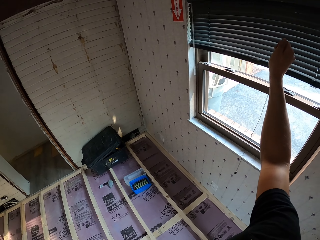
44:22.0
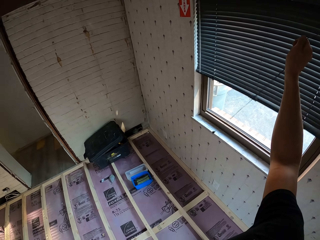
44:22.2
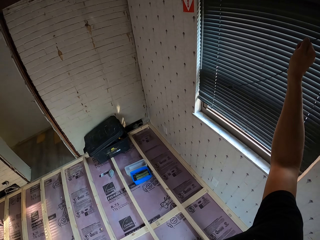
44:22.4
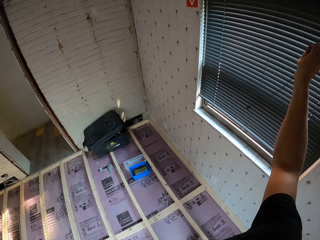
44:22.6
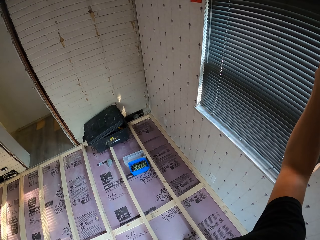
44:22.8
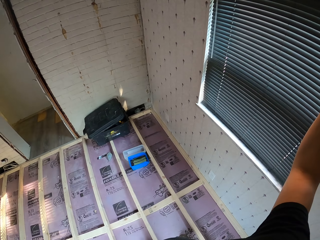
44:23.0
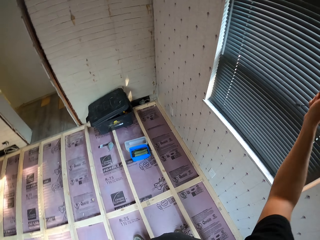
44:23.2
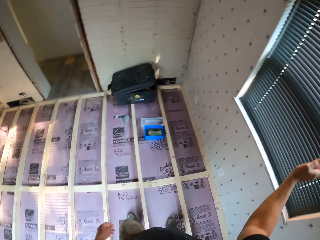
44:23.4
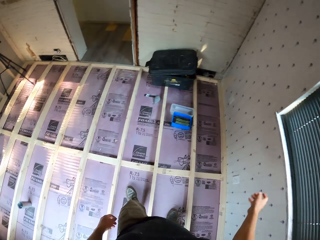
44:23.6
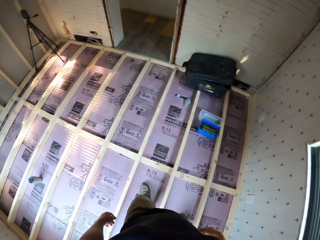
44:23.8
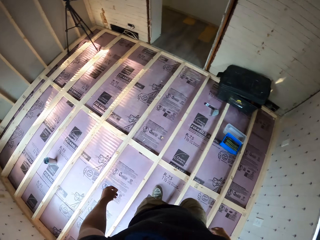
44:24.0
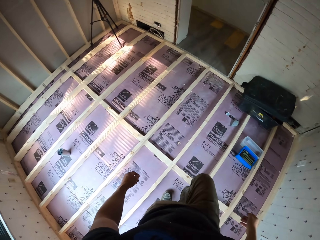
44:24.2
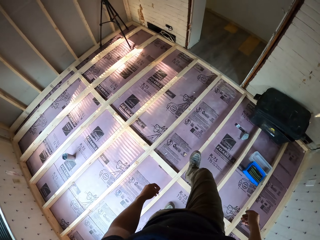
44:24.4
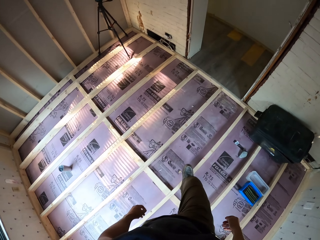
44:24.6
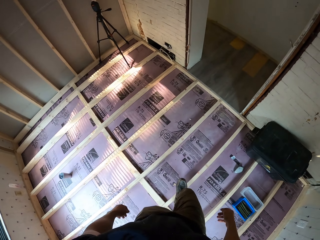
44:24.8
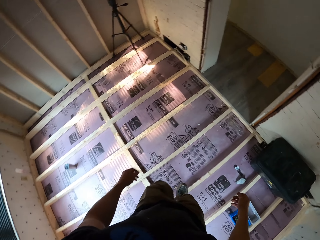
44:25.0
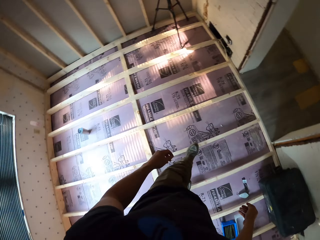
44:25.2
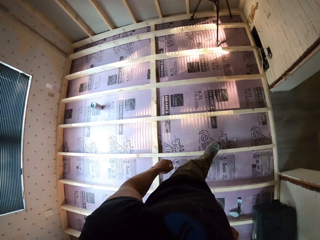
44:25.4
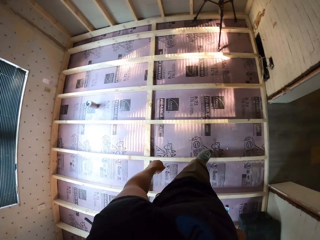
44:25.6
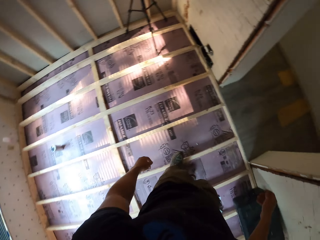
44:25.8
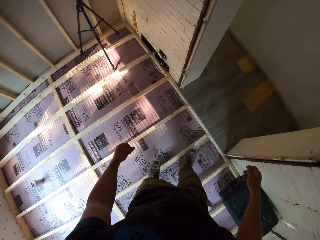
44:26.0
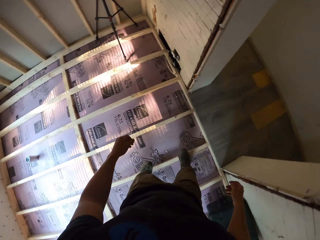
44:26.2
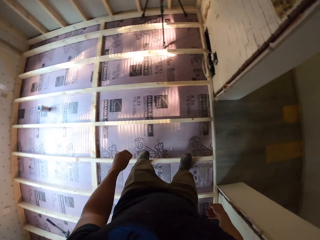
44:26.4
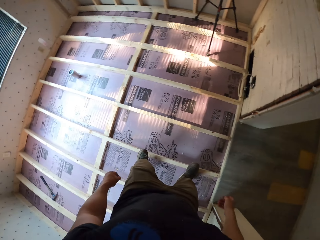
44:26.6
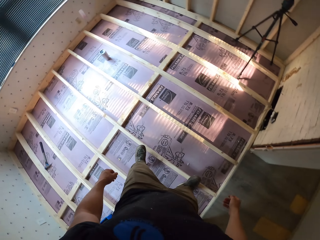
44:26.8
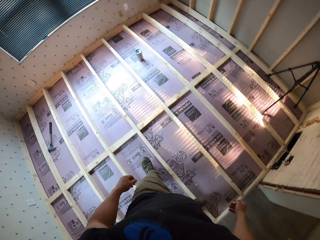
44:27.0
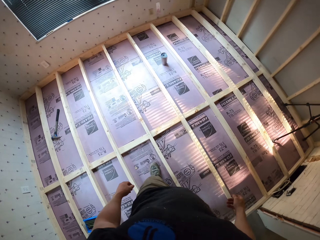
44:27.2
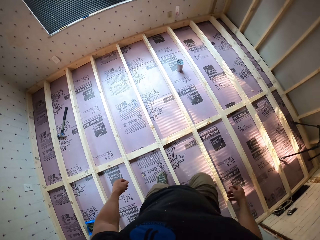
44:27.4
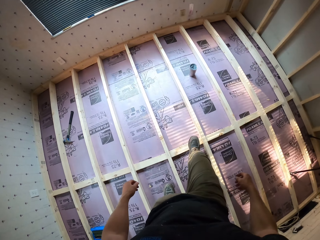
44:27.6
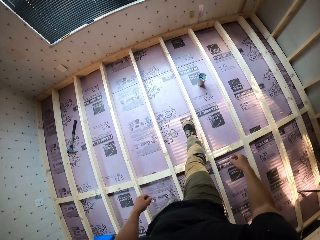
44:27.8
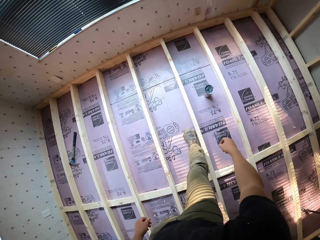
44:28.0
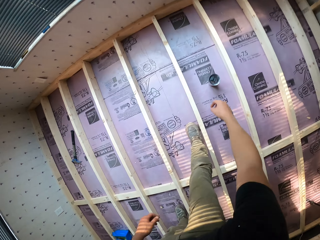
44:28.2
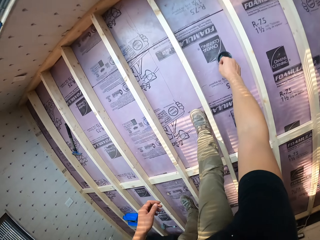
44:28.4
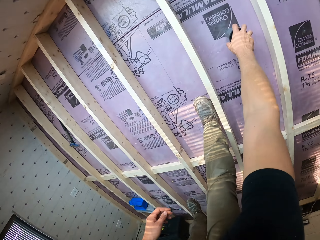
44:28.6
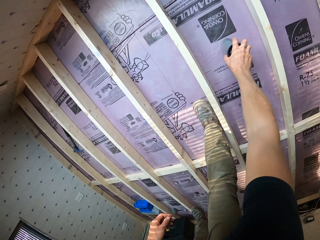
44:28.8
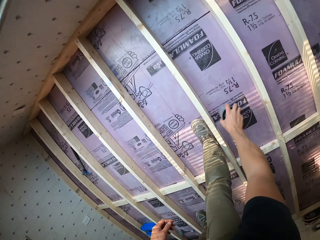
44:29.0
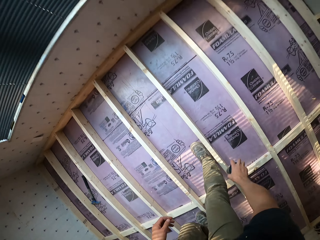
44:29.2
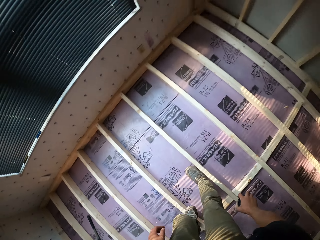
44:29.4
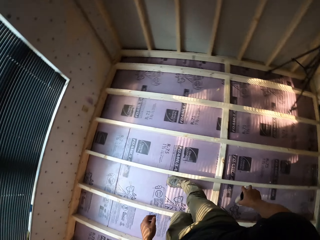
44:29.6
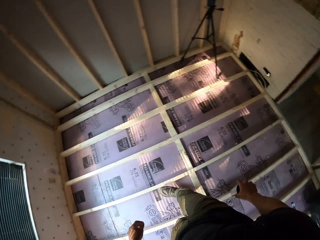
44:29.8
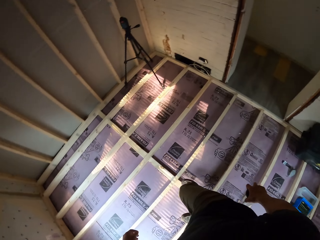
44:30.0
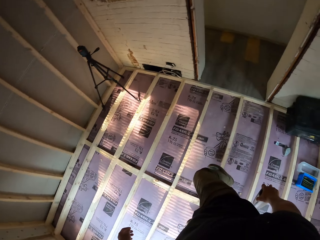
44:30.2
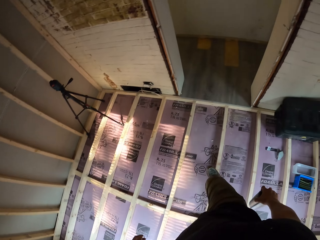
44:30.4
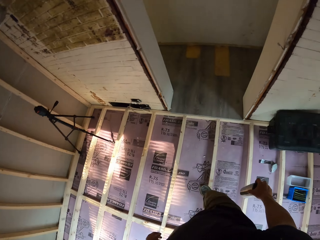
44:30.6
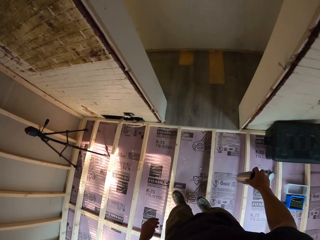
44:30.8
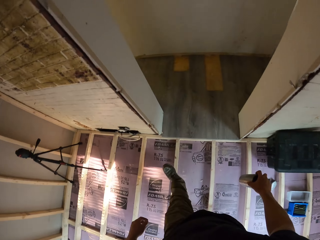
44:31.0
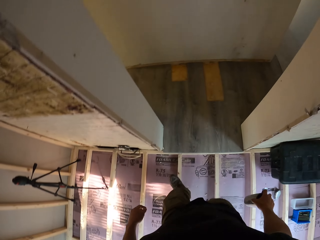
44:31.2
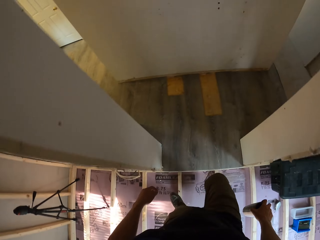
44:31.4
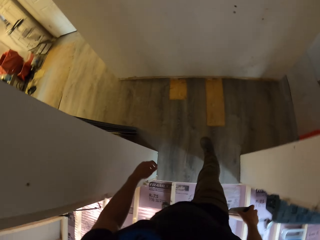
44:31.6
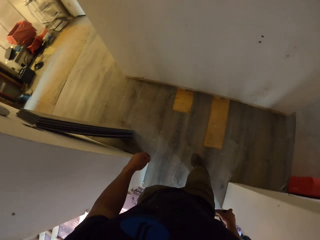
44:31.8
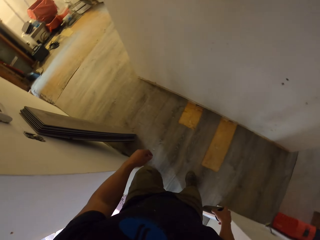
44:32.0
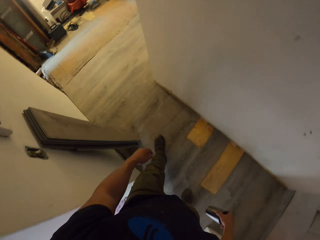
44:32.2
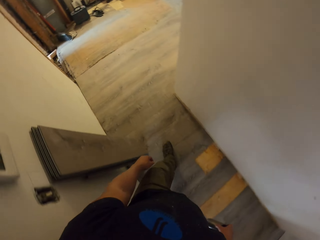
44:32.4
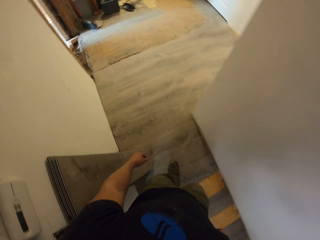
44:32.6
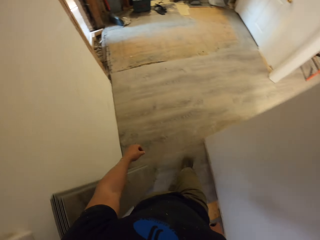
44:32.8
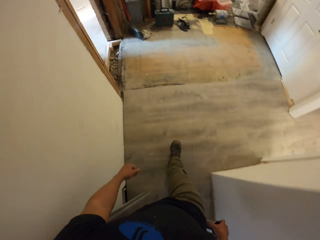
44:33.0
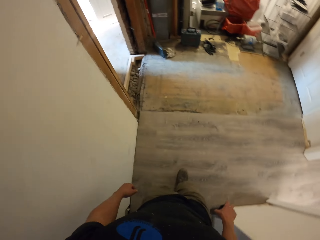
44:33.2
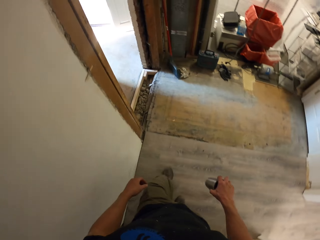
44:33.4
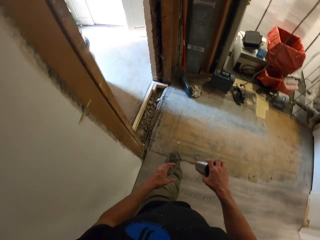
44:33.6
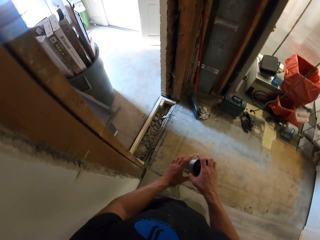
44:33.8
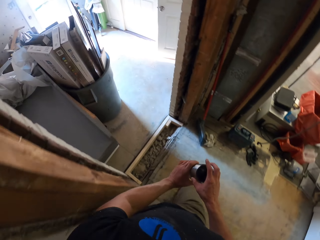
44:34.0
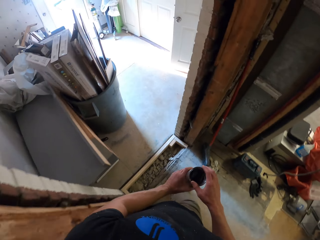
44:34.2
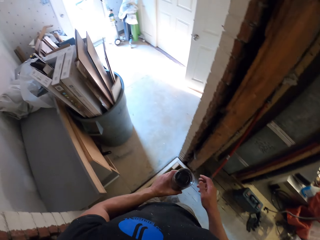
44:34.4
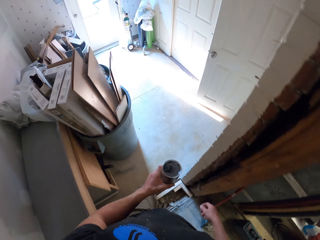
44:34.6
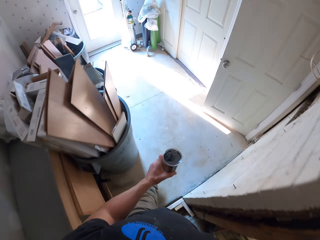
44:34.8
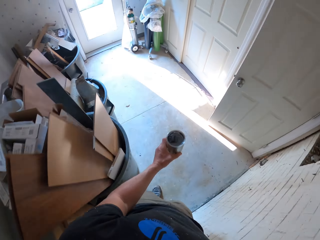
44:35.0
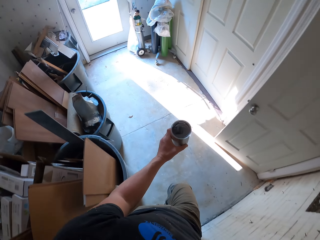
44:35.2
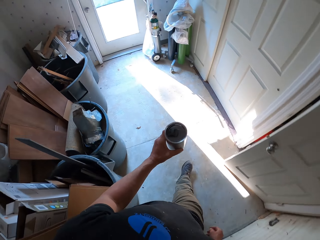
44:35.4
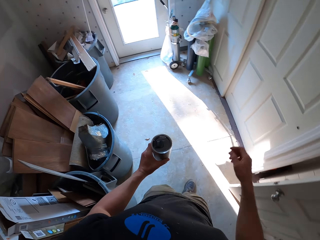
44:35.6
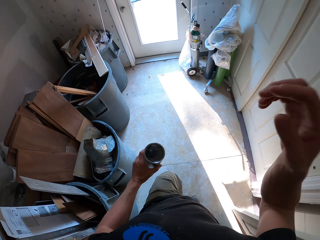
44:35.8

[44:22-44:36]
The camera wearer closes the window. They walk in a room. They bend around. They pick up a tumbler. They walk in the house. They turn around. They pass the tumbler to the left hand. They walk around.
